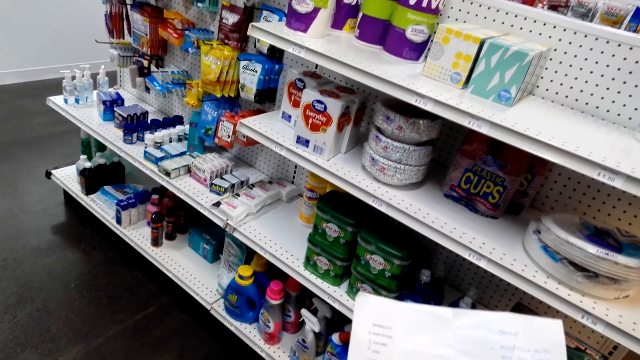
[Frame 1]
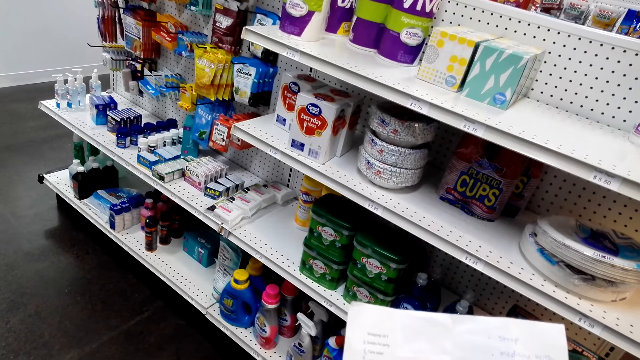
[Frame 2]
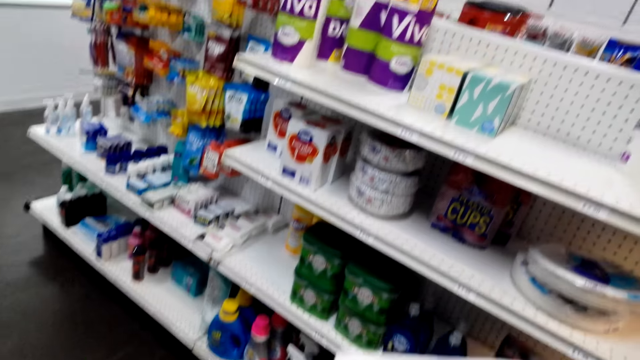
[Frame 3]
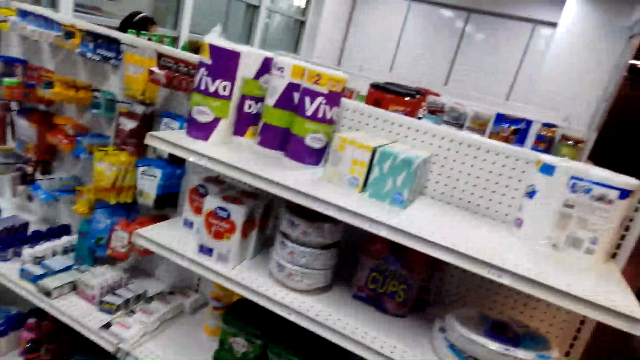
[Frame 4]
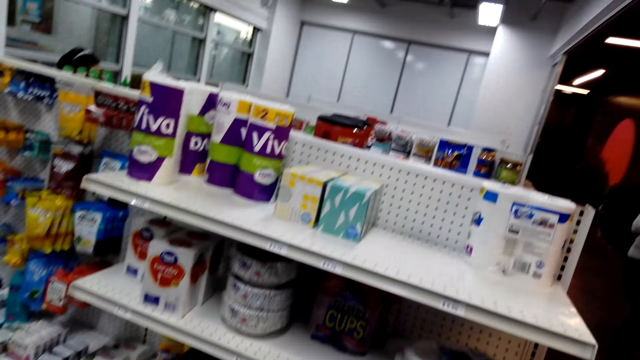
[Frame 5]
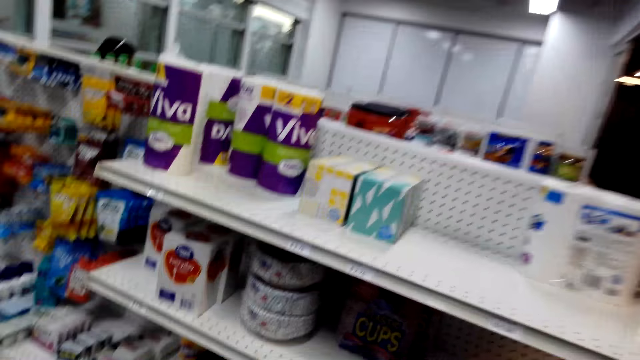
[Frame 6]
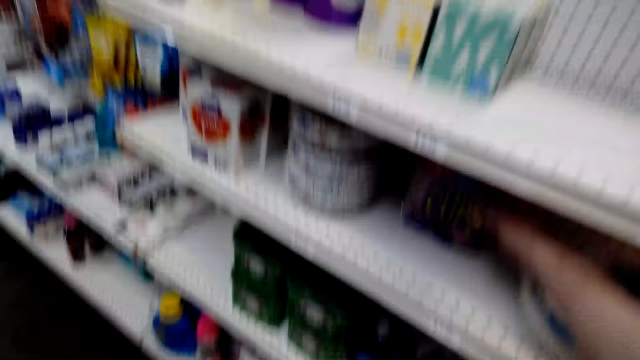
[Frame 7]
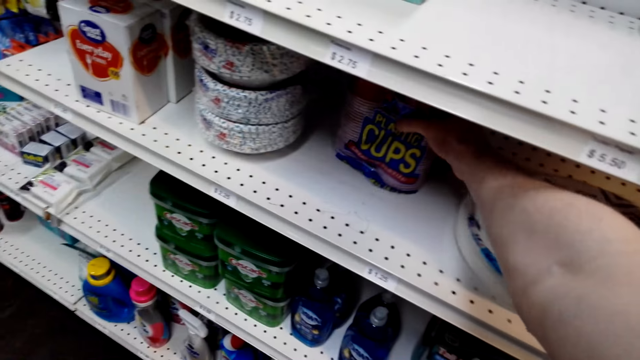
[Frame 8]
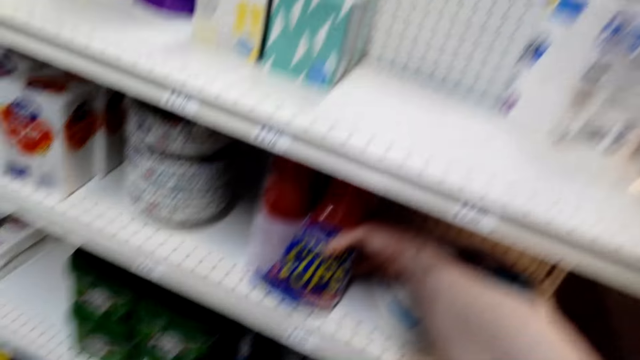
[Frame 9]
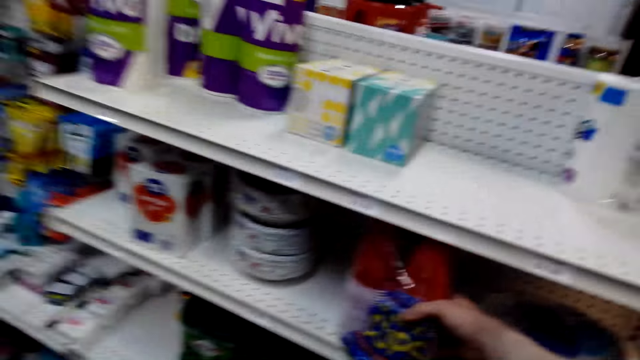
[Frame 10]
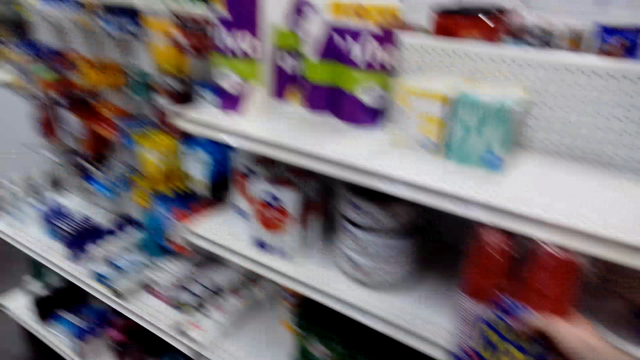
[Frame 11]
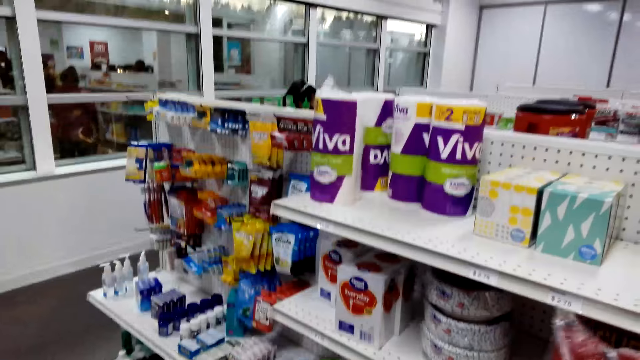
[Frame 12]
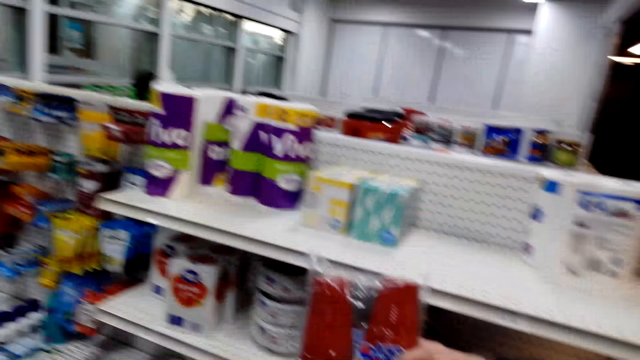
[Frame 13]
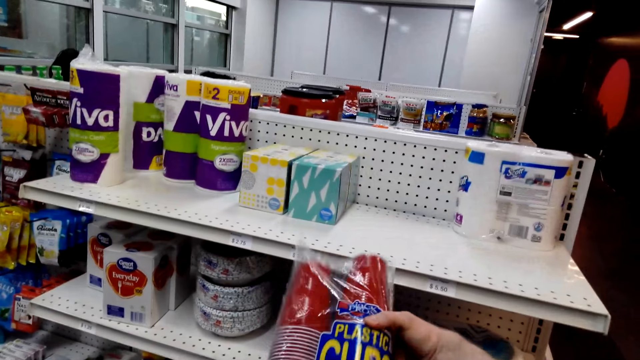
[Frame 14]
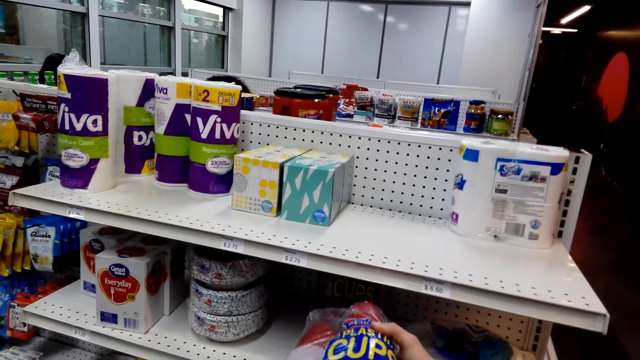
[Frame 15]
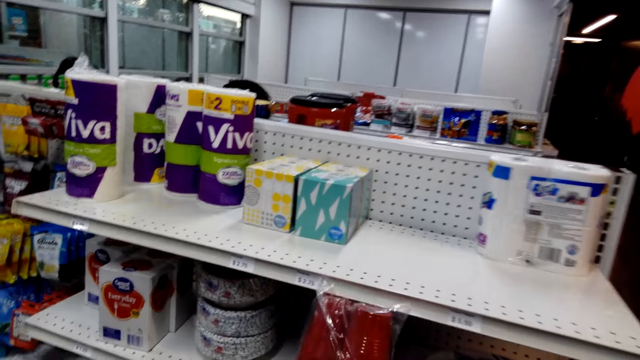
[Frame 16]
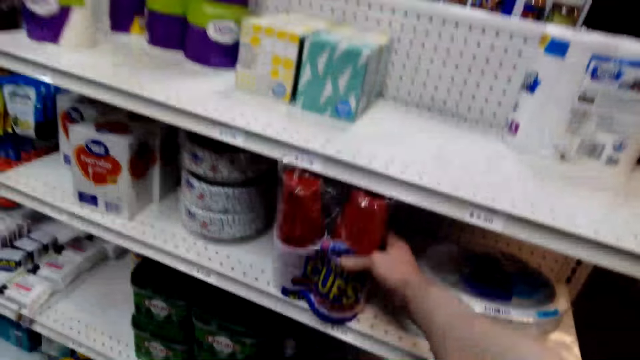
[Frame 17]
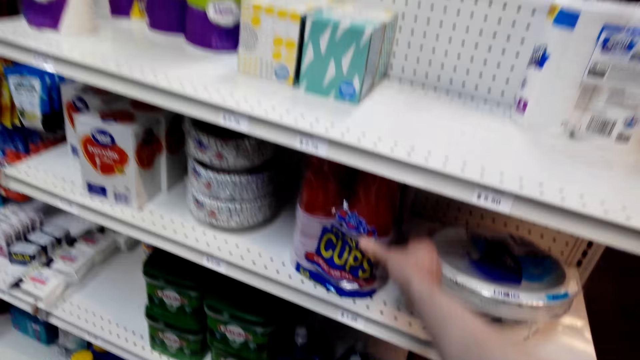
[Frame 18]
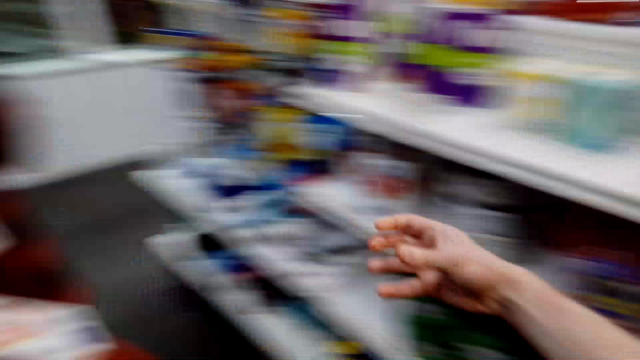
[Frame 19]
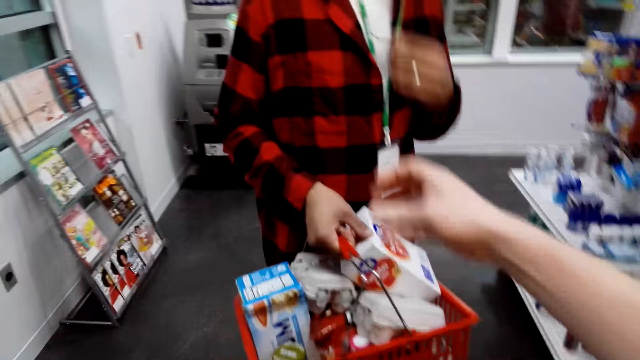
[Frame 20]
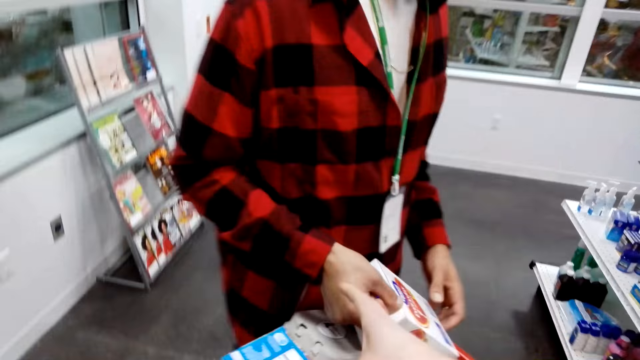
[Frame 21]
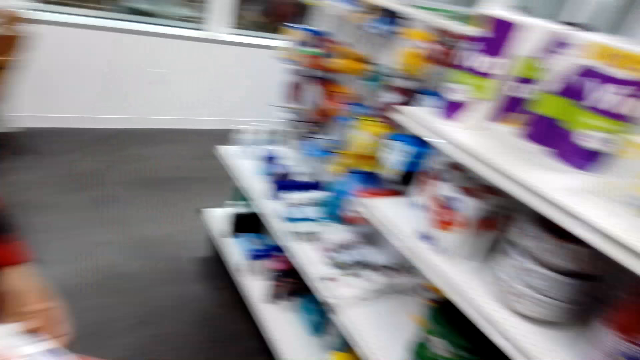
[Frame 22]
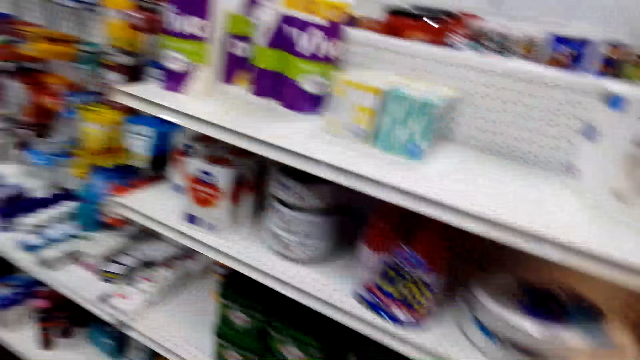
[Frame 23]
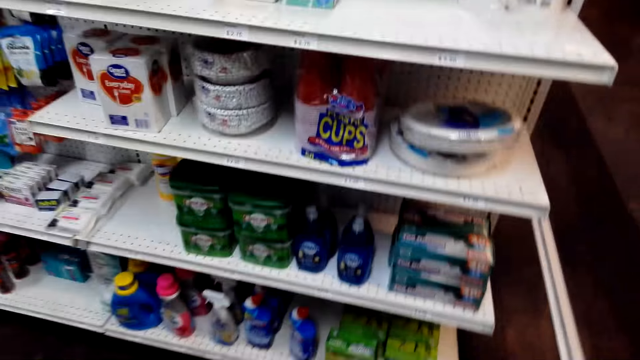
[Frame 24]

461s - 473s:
The camera wearer holds a sheet of paper. They look at the paper. They take cups from the shelf. They look at the cups. They put the cups in the shelf. They put nothing in the shopping basket.

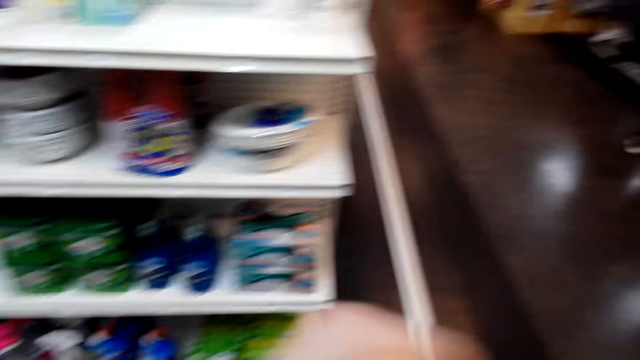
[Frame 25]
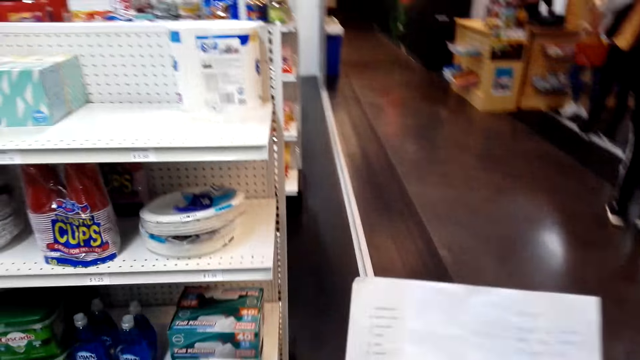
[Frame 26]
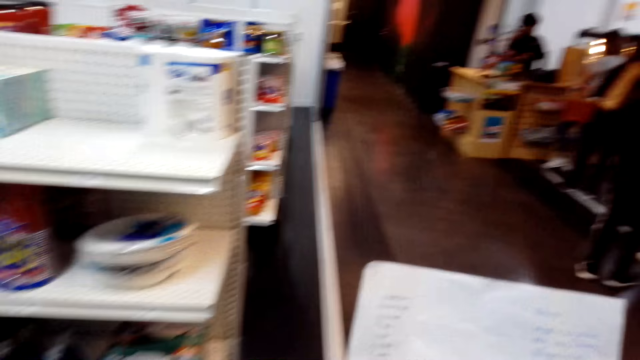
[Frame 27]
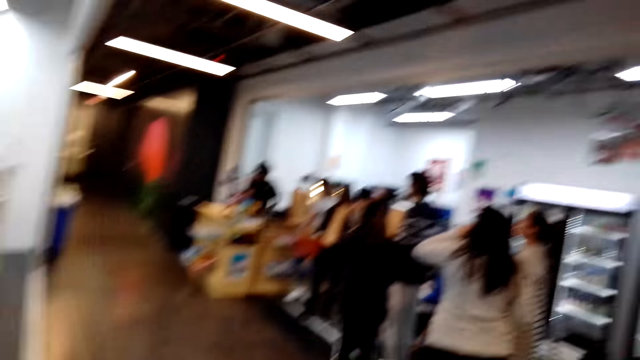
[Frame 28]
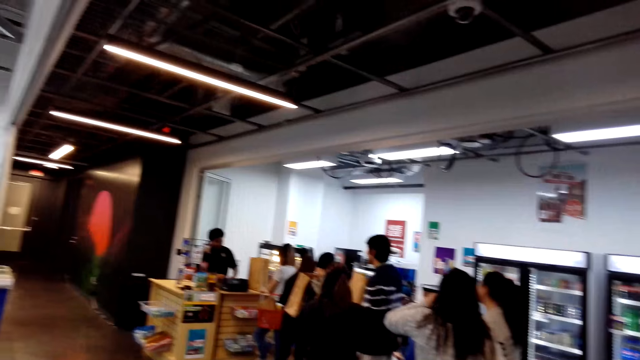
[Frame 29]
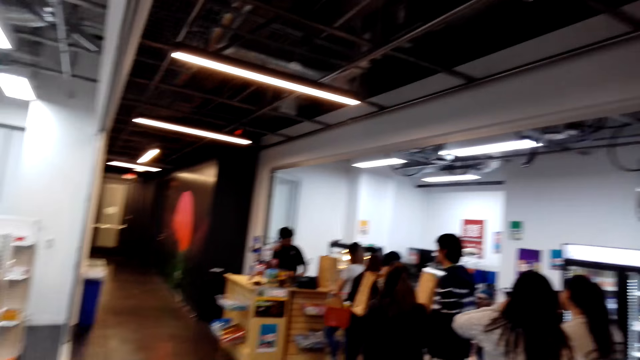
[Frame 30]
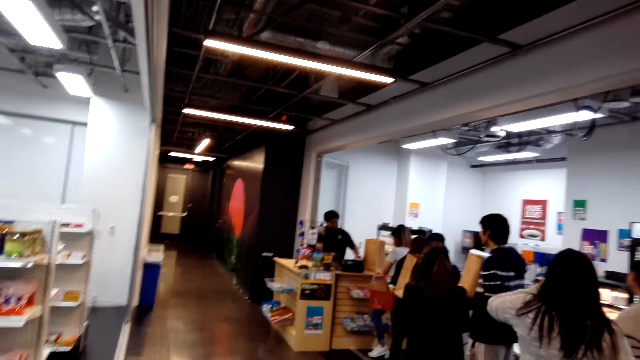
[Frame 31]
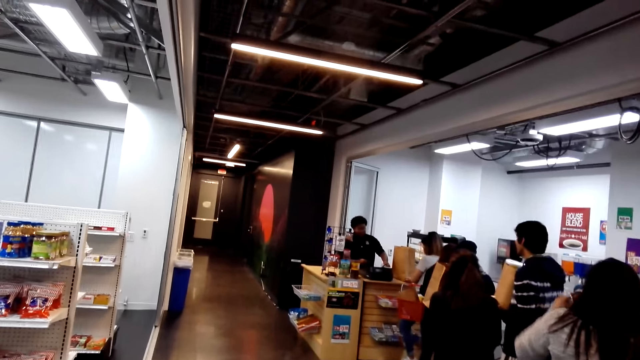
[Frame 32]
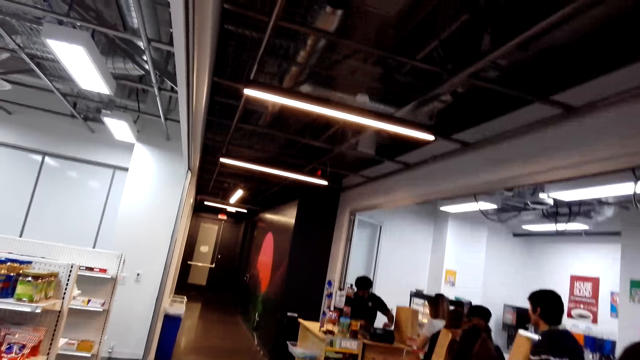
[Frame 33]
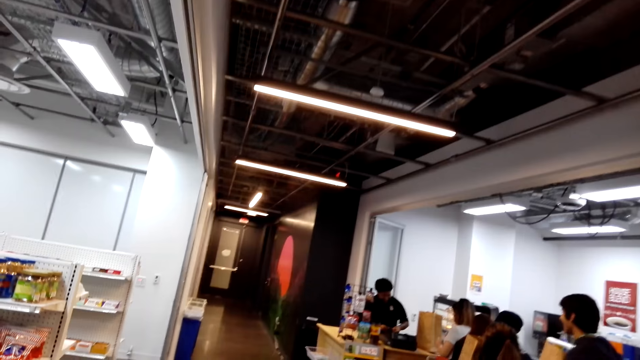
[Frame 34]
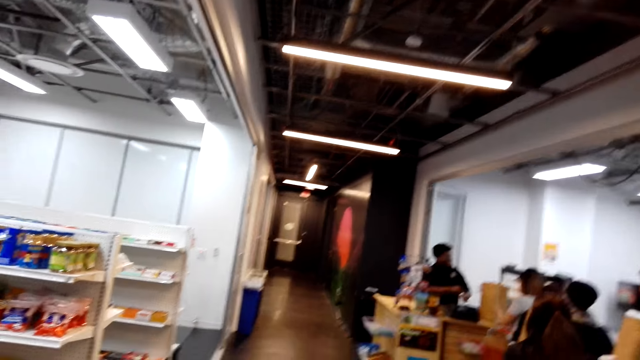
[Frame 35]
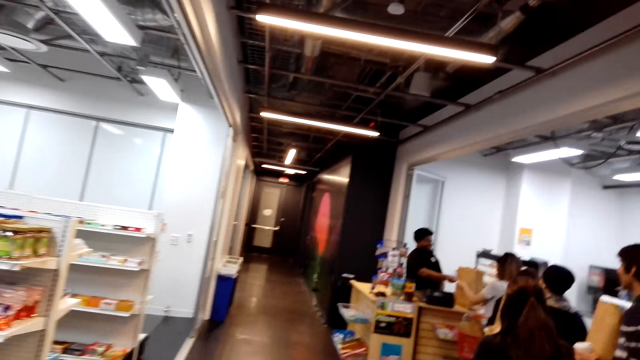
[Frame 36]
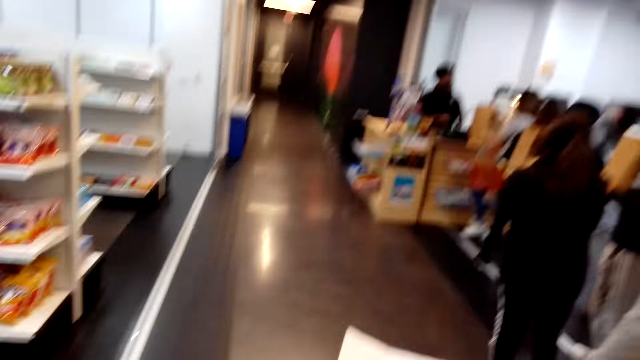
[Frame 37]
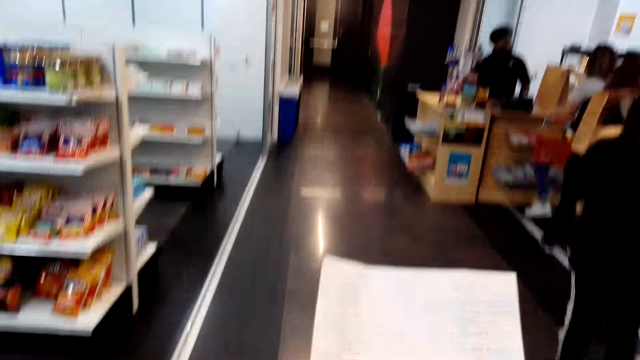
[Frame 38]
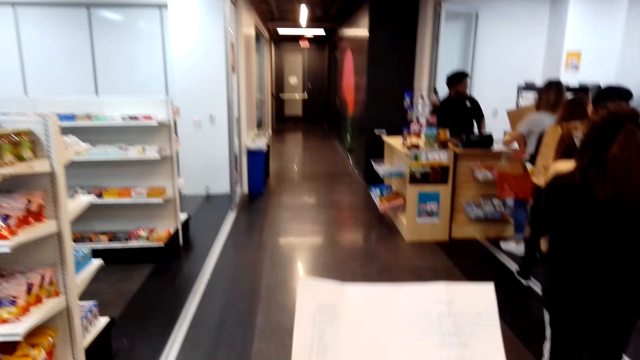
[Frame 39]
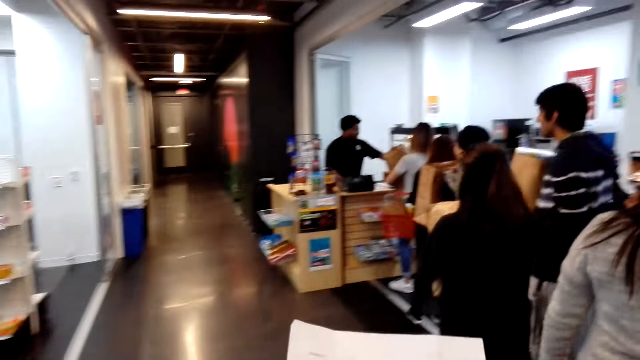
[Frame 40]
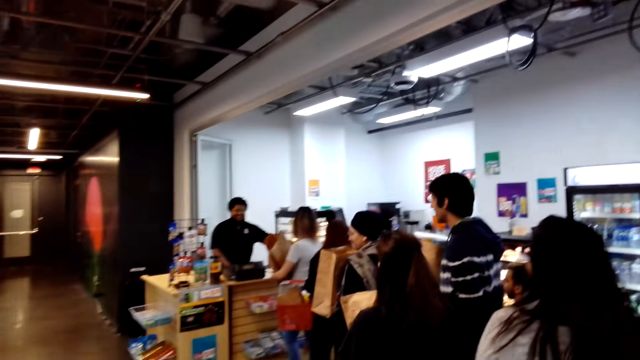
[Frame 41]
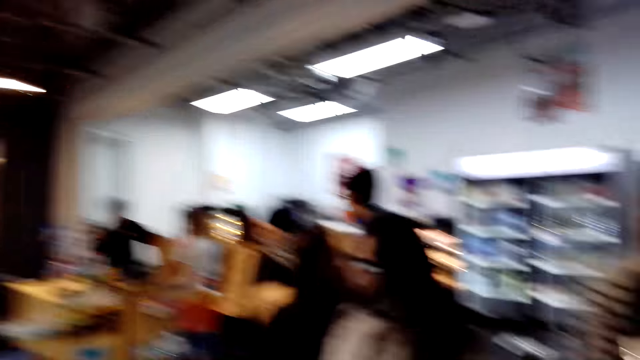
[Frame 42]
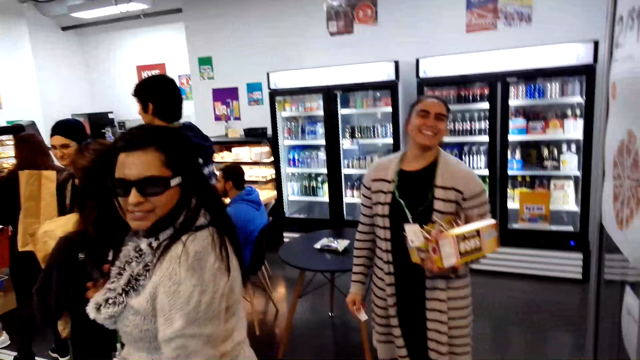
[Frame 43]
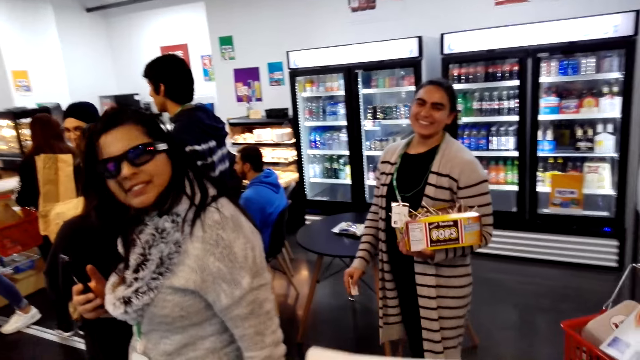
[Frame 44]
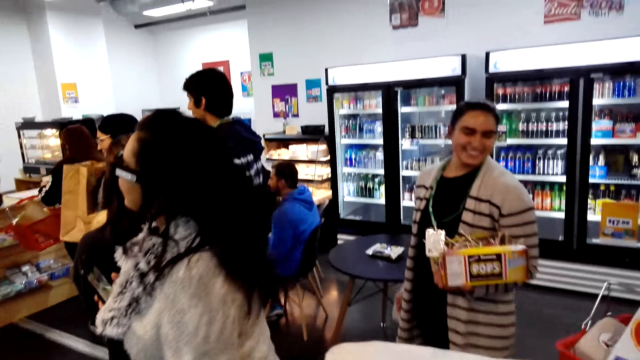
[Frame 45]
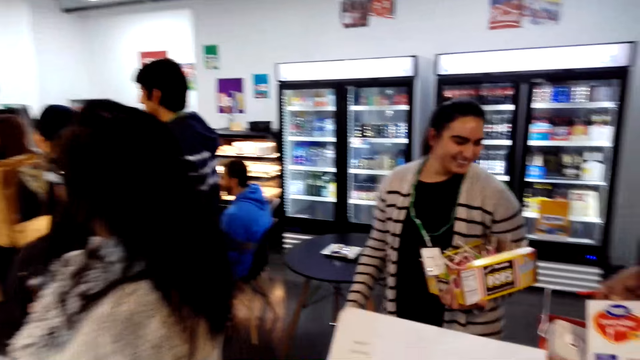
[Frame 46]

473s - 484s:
The camera wearer looks at the paper. They hold the sheet of paper. They walk around the shop.
